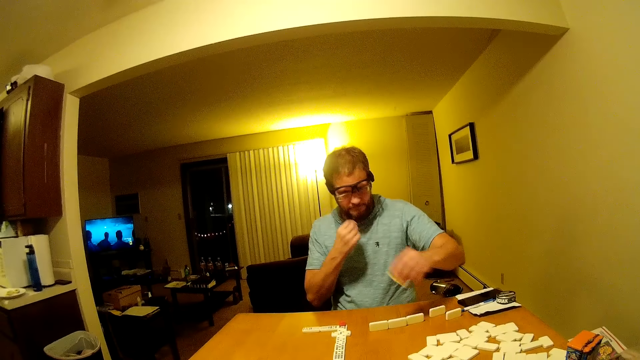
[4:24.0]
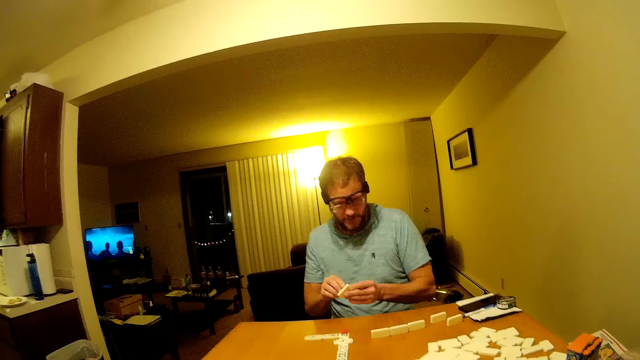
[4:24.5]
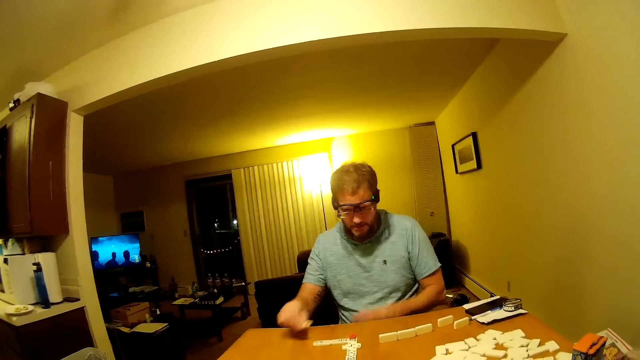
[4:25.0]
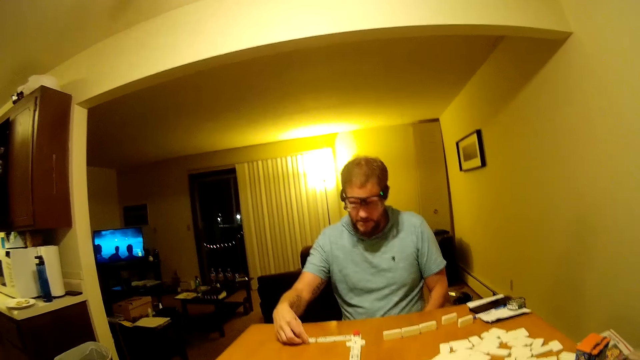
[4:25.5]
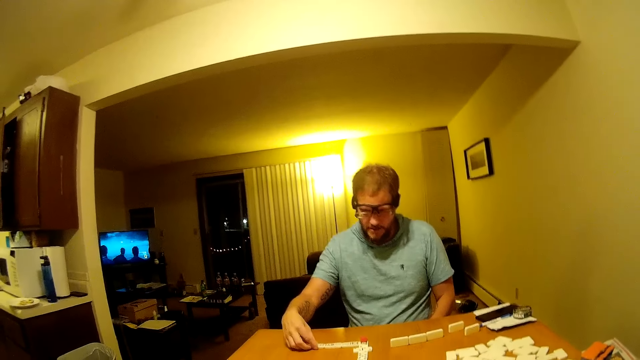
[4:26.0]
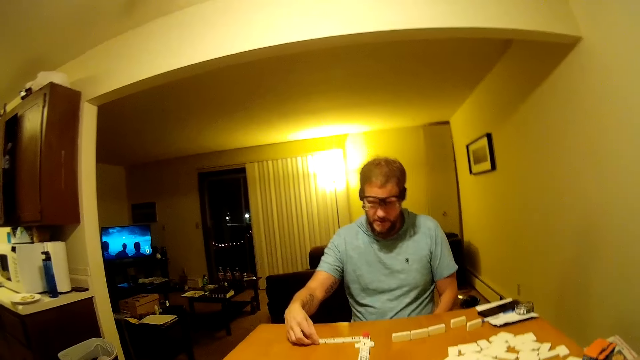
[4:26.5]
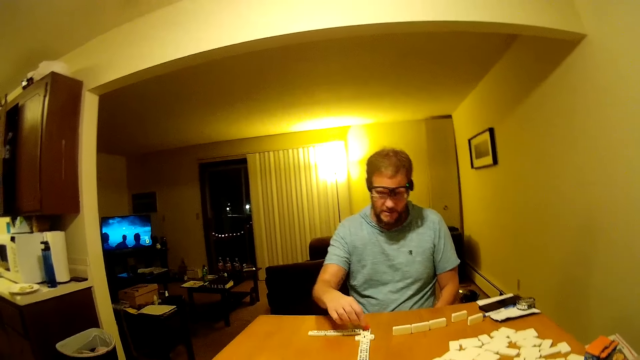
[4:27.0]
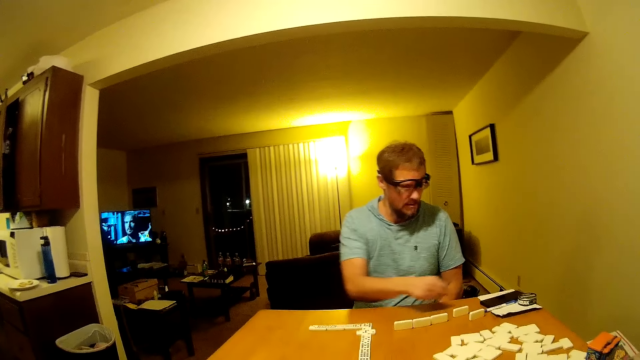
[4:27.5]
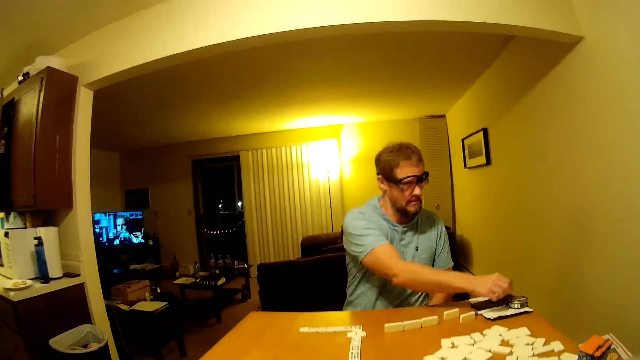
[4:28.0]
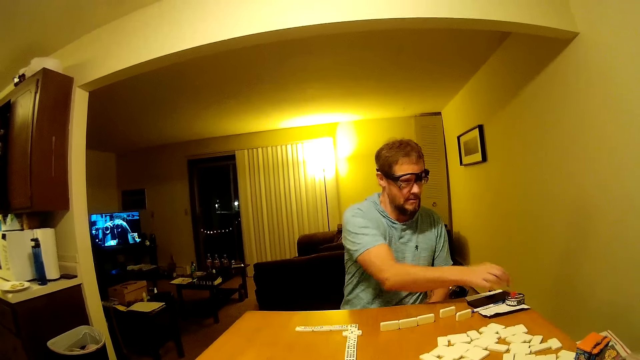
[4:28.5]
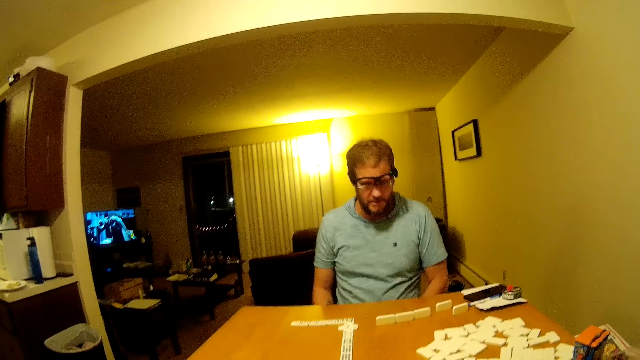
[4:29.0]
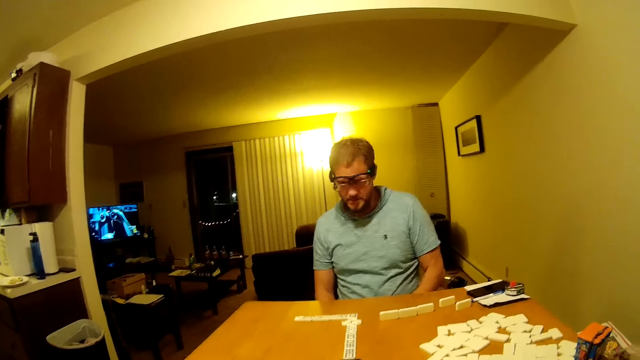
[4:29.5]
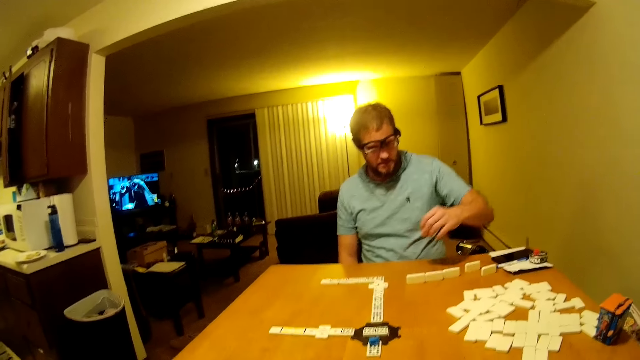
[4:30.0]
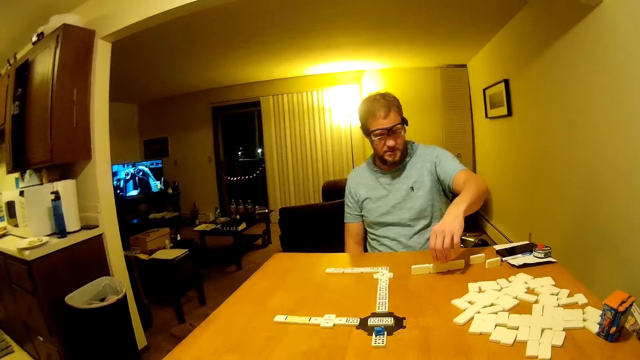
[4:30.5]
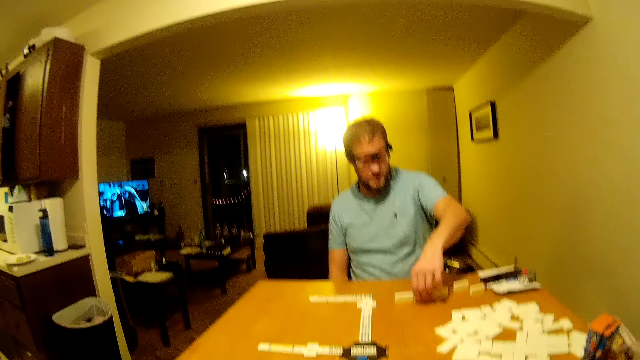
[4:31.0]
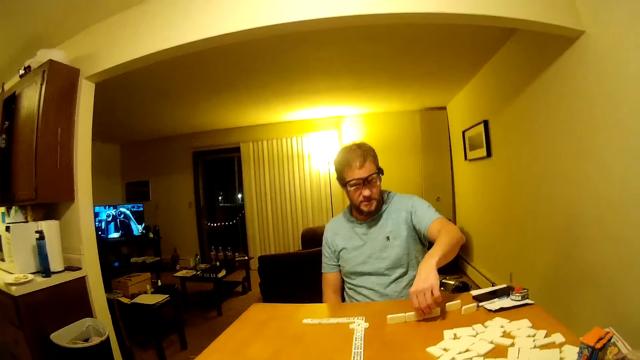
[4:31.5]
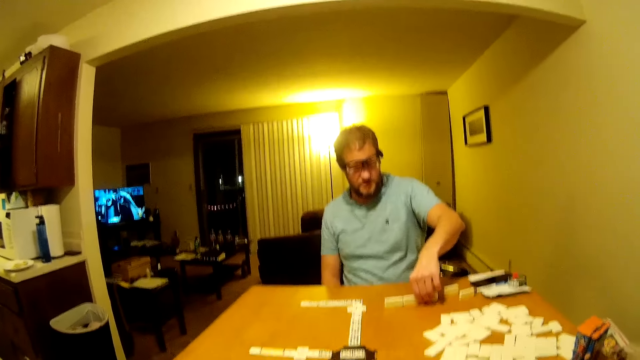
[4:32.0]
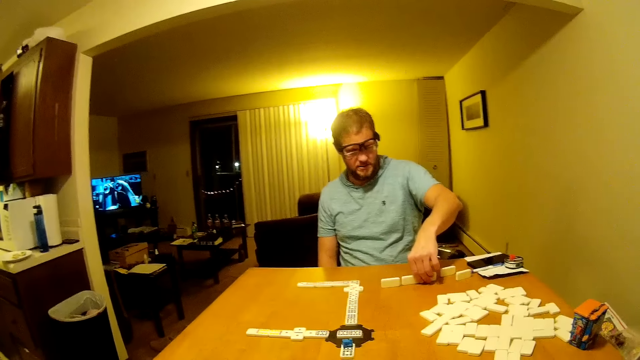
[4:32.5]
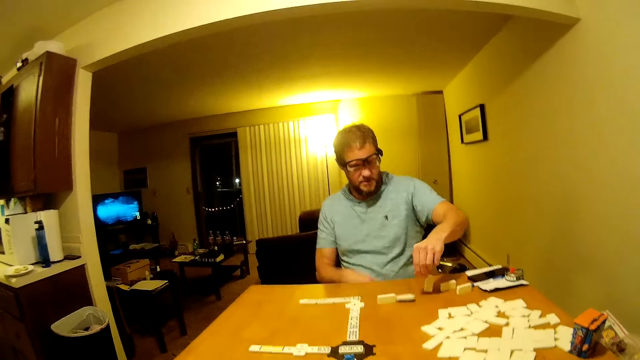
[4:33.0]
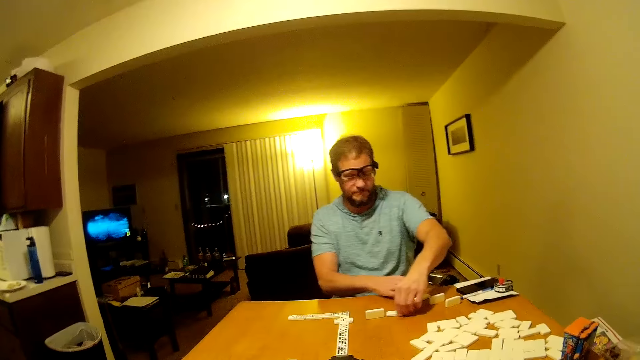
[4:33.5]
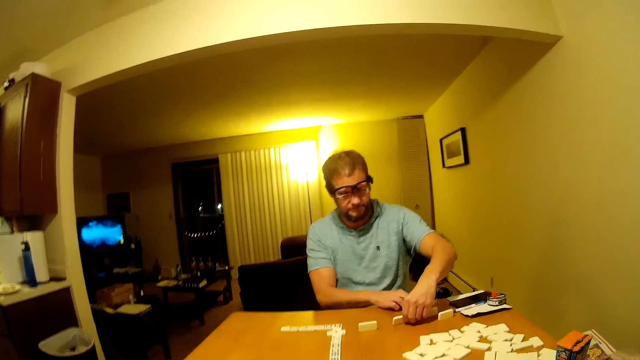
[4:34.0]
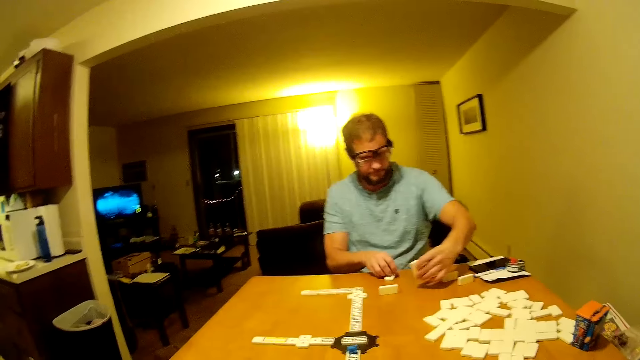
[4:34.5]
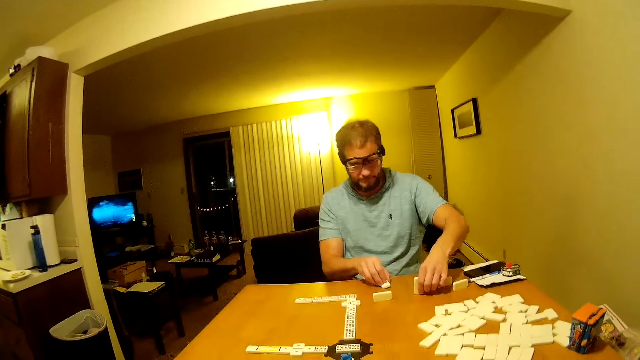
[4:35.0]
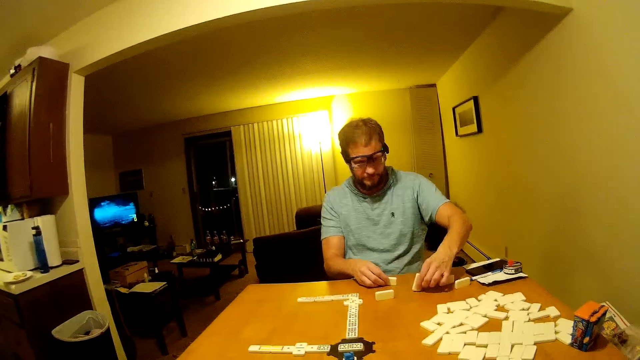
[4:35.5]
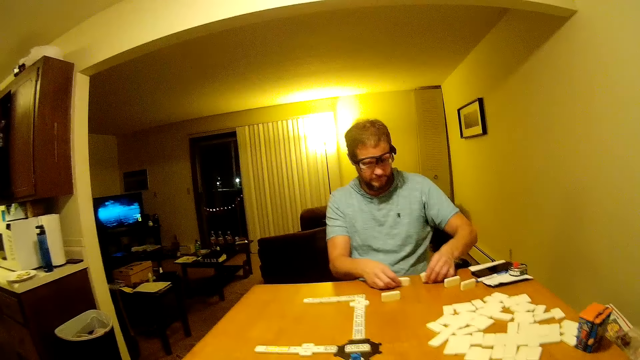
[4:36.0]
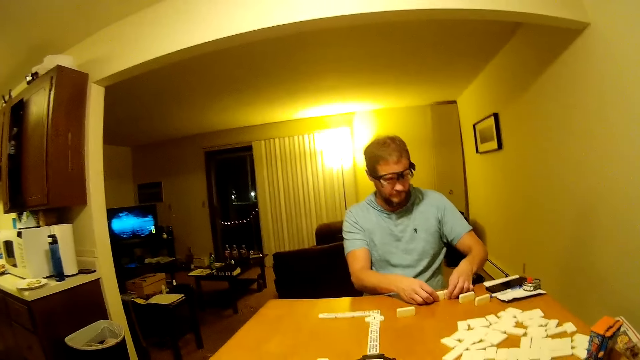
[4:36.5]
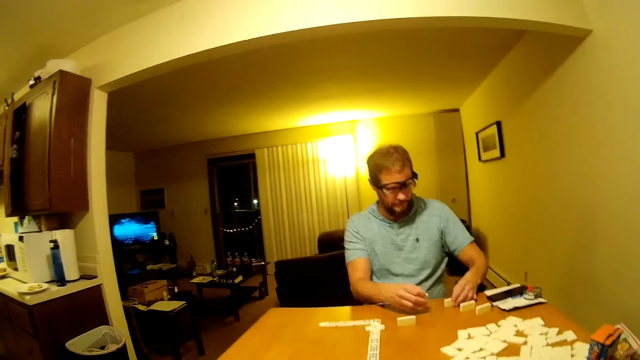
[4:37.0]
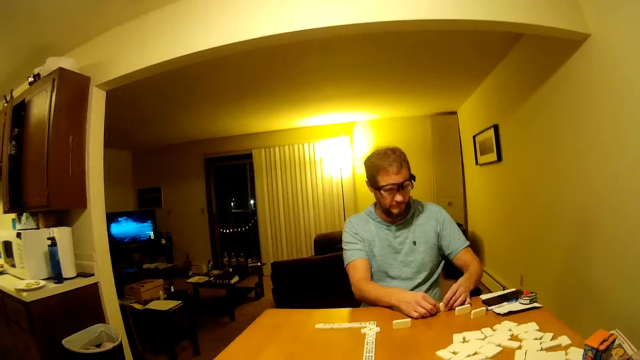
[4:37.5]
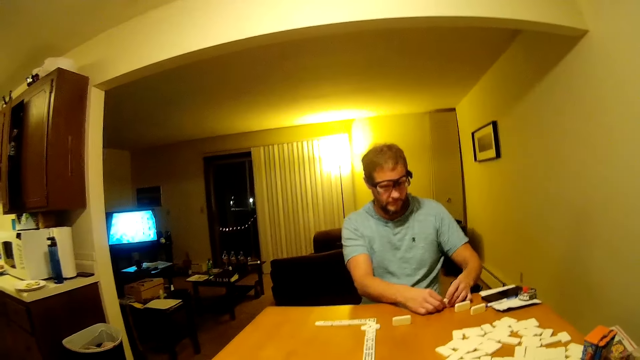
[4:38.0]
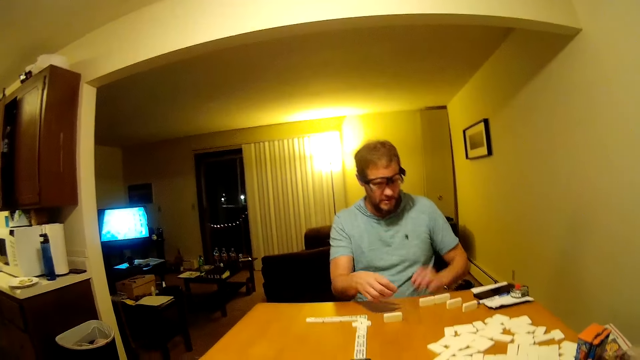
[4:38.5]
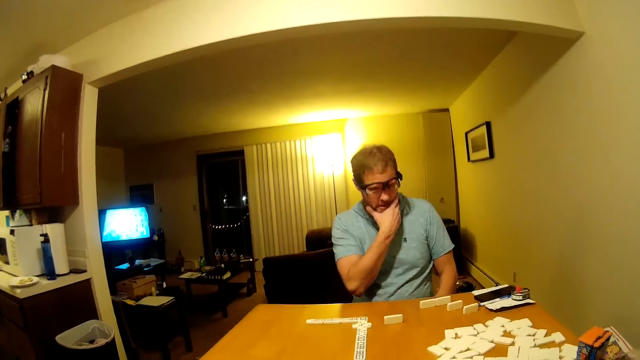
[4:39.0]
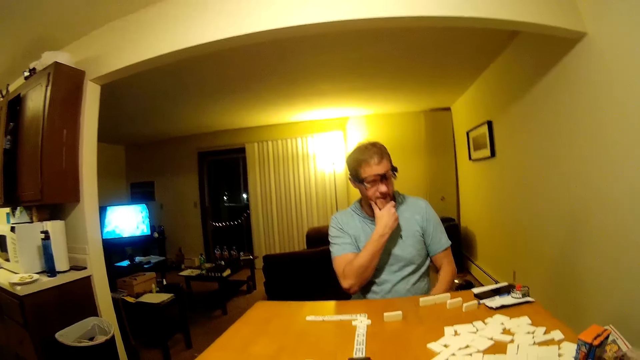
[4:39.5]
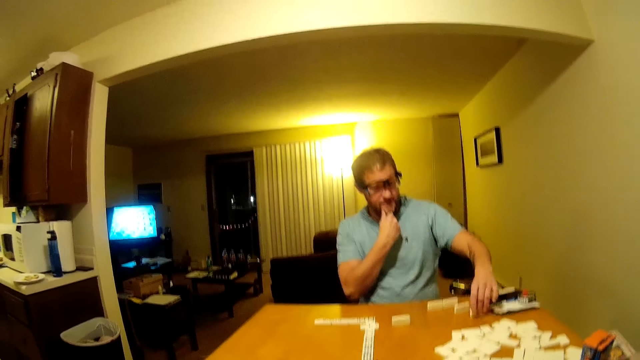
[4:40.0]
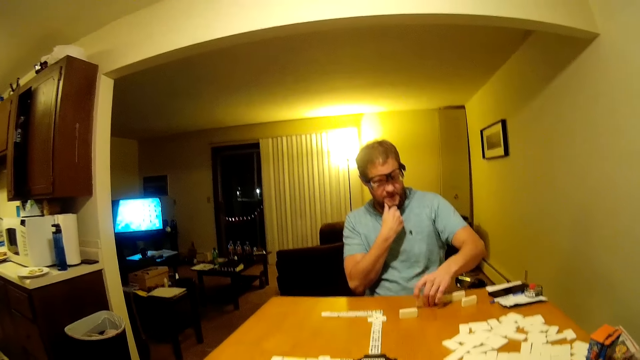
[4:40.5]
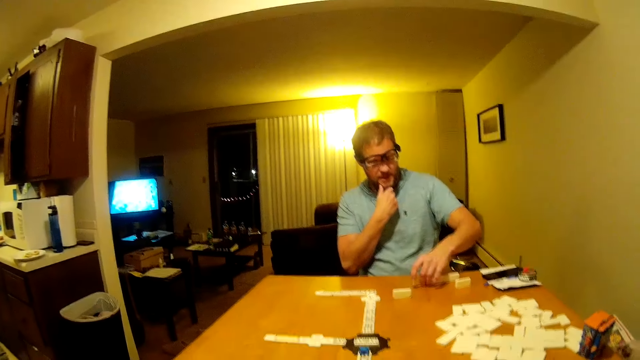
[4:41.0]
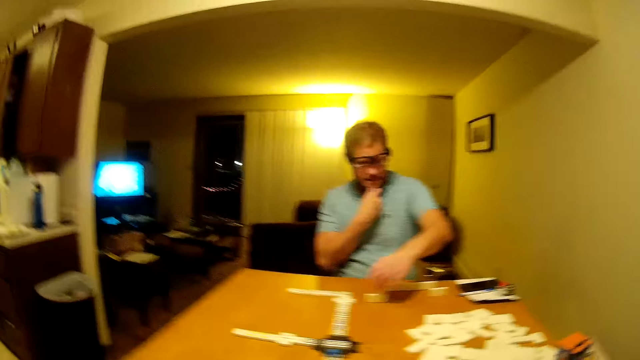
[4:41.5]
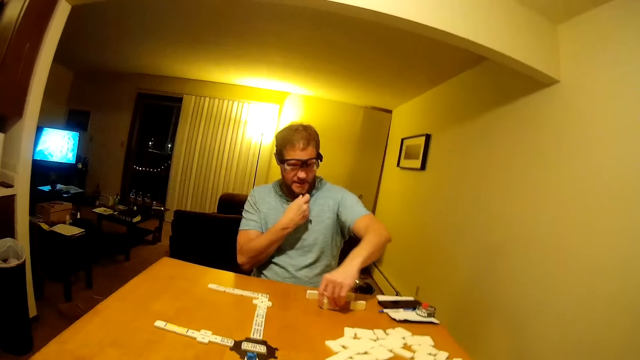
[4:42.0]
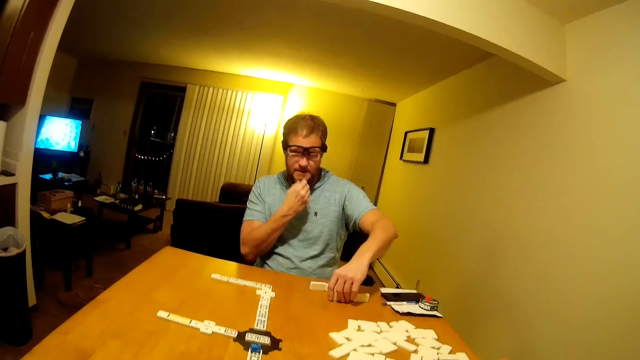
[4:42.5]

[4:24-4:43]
A man picks up a word game board. The man passes the domino piece to the right hand and places the domino piece on the table. The man picks up the domino piece, places the domino piece on the tin, looks around, moves domino pieces on the table, and arranges the domino pieces on the table. The man touches the beard and arranges the domino pieces on the table.

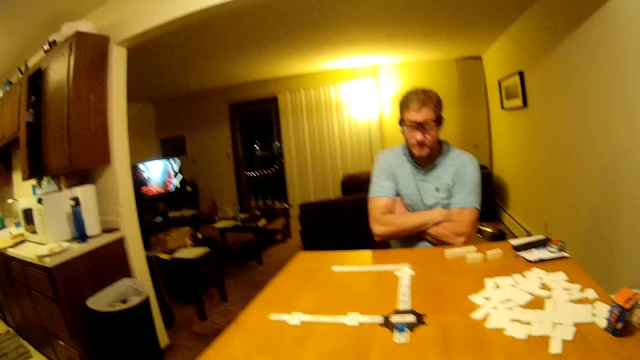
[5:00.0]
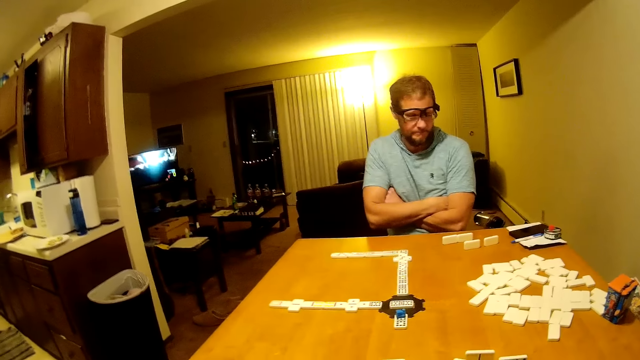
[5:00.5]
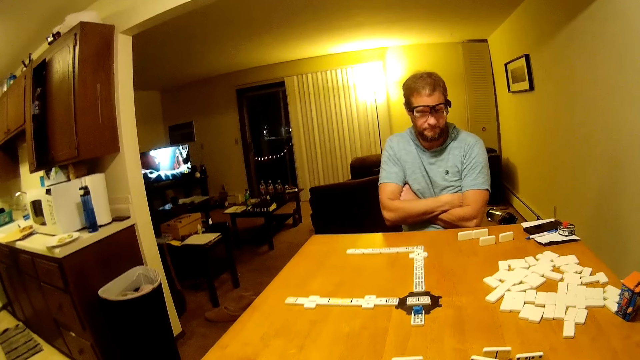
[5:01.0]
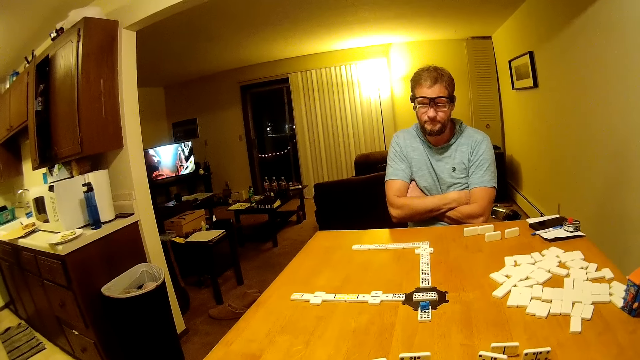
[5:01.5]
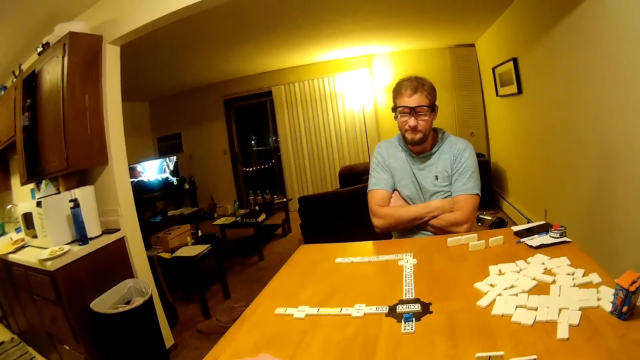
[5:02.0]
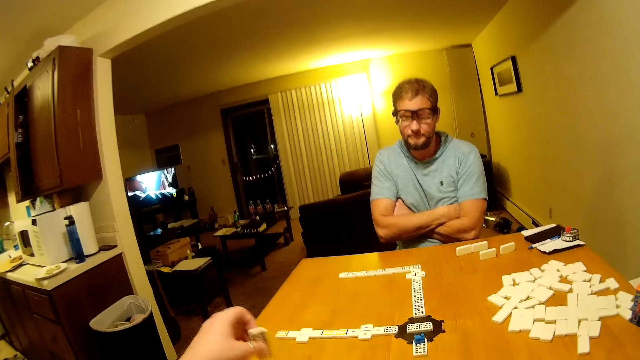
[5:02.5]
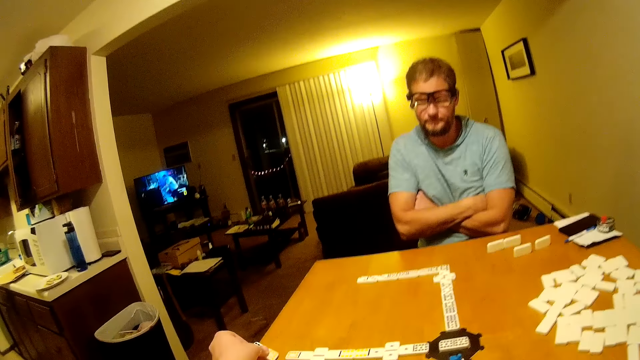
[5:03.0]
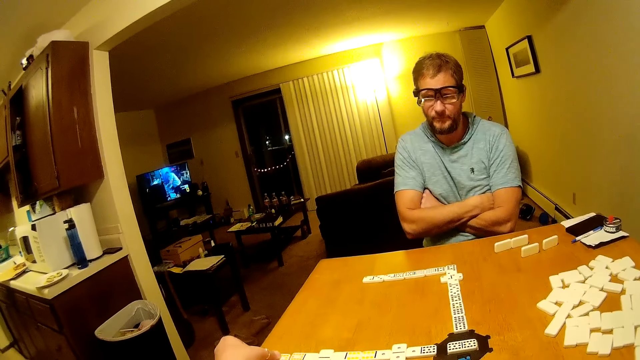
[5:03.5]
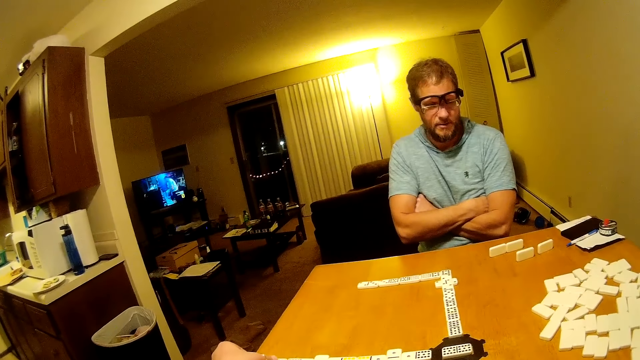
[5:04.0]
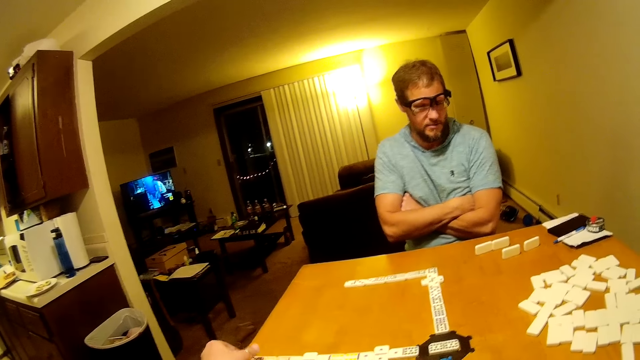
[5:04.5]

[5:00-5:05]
A man folds his hands together and looks at the dominoes. The camera wearer places the domino on the line of the dominoes on the table.
